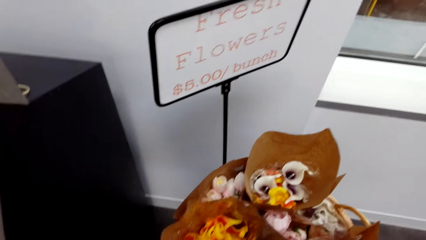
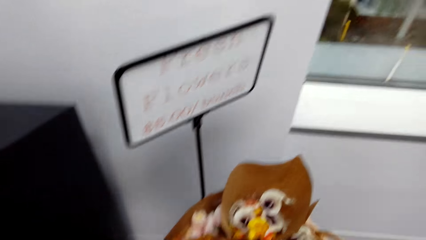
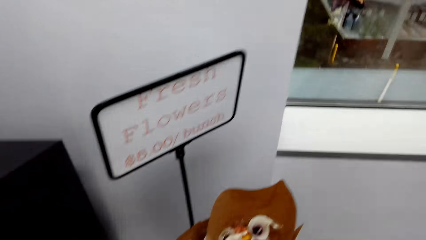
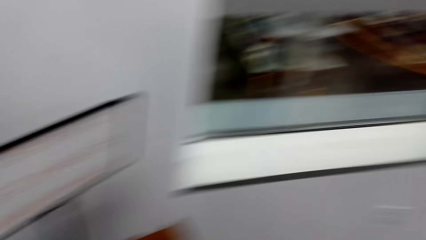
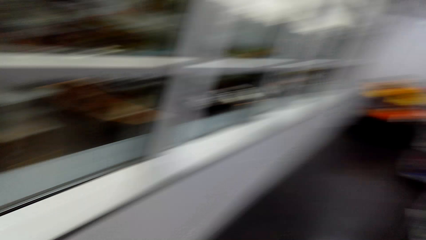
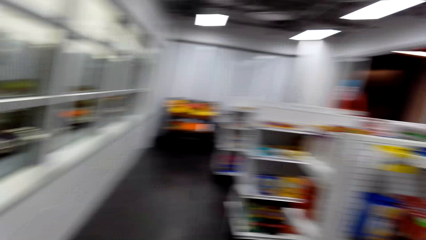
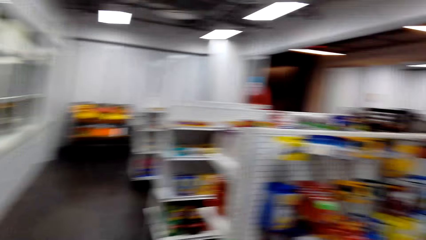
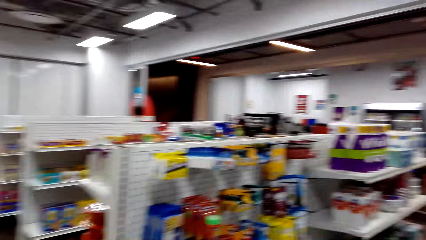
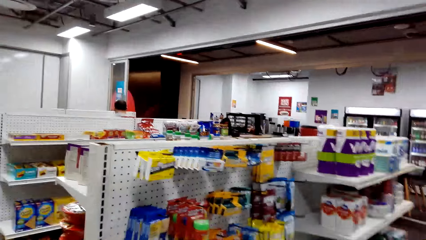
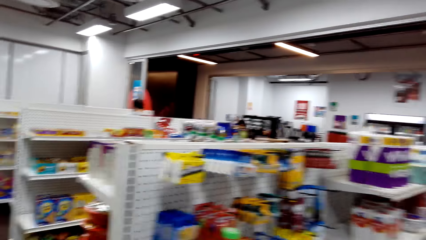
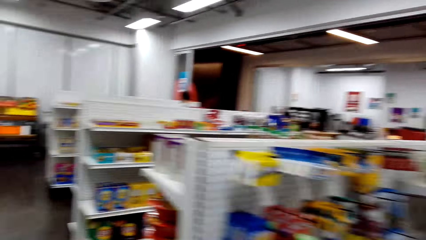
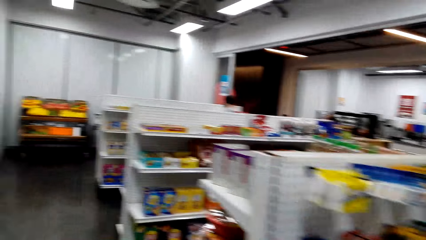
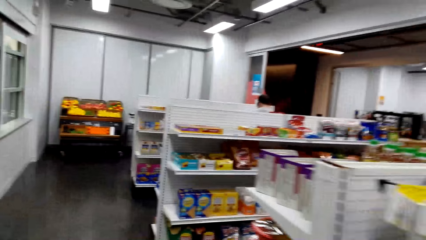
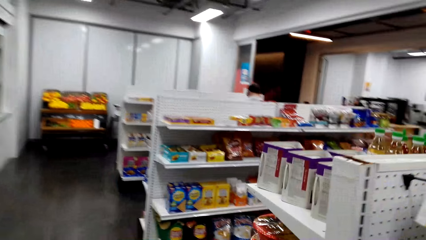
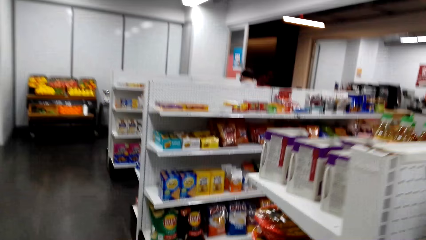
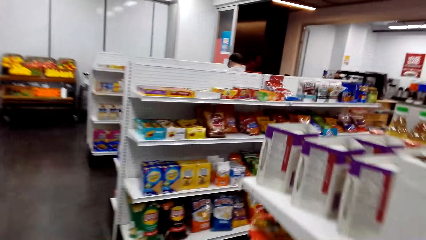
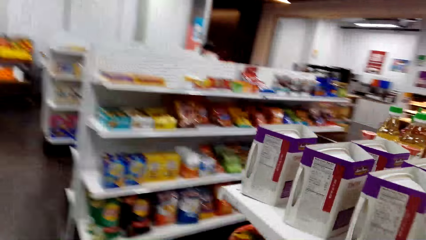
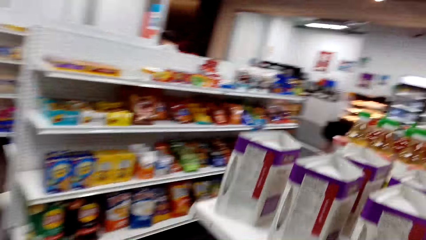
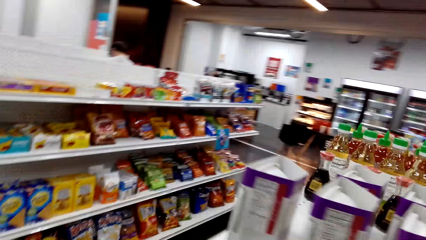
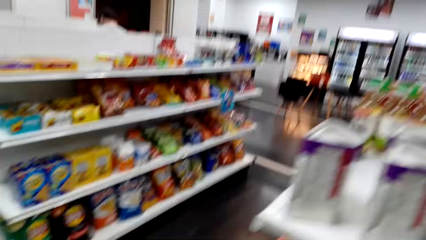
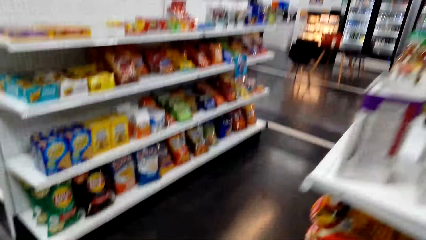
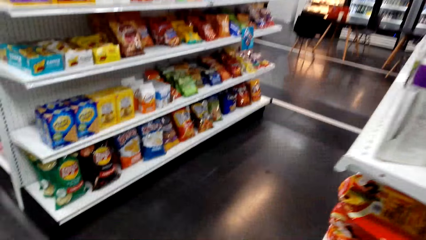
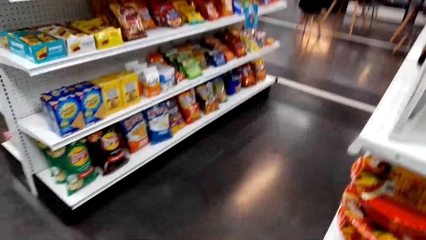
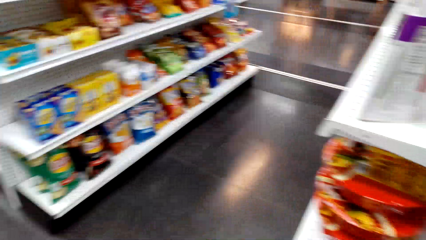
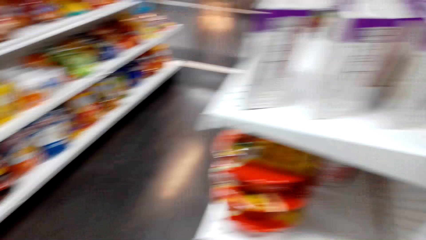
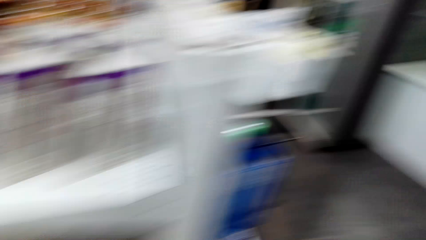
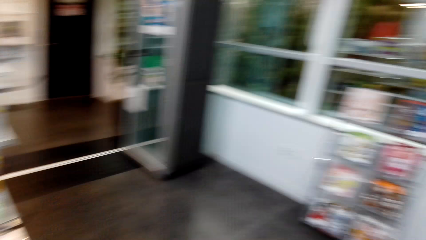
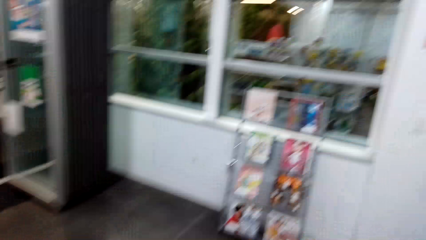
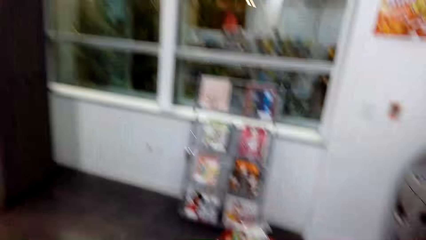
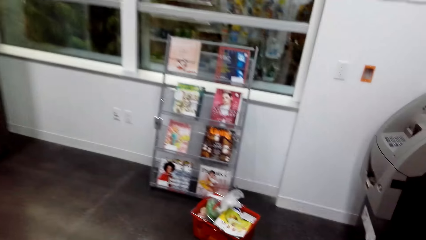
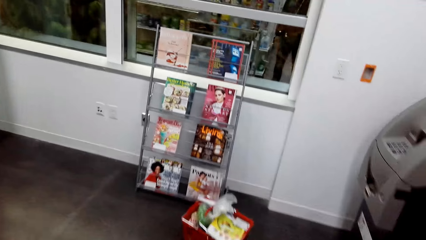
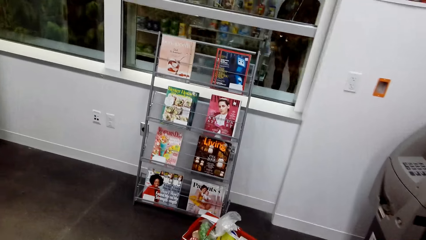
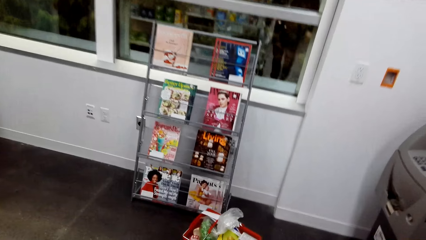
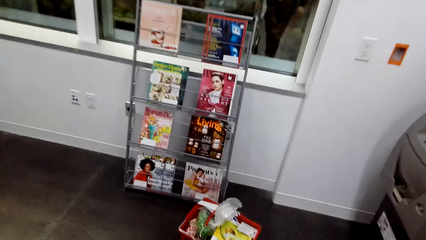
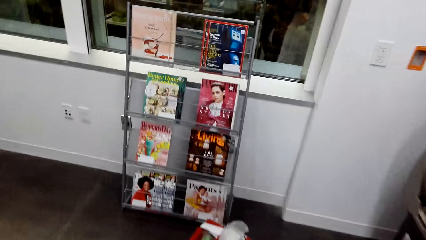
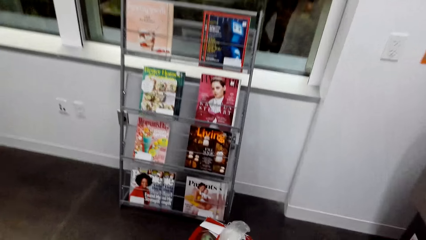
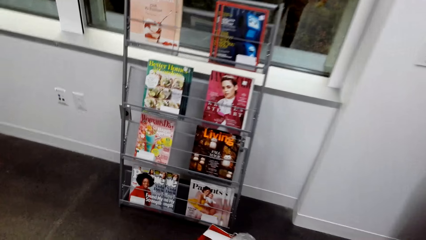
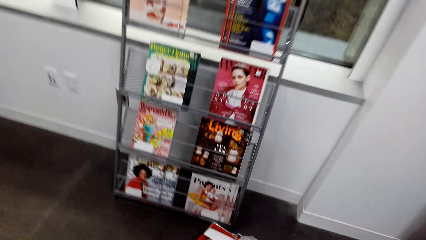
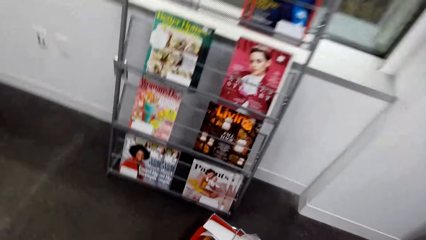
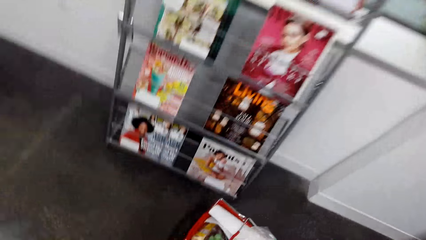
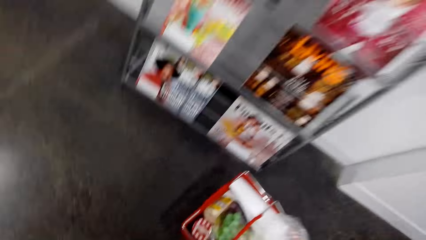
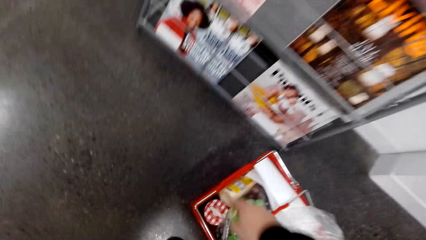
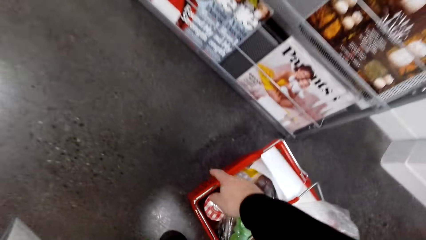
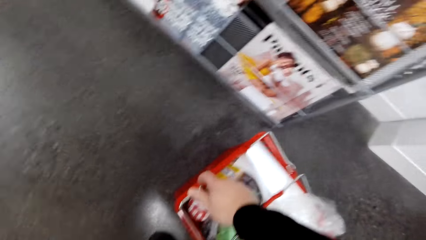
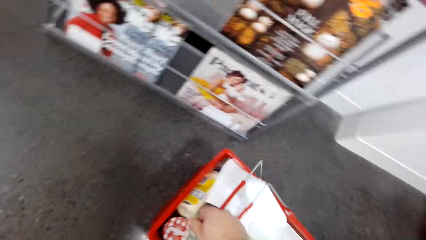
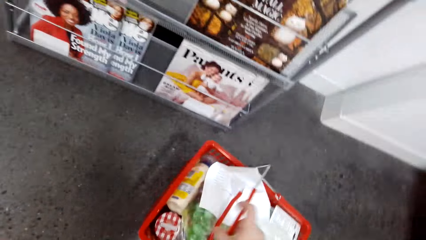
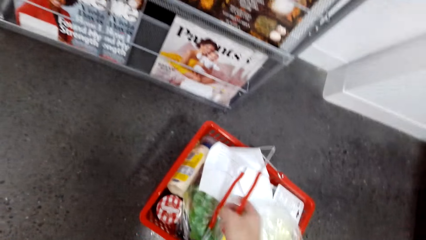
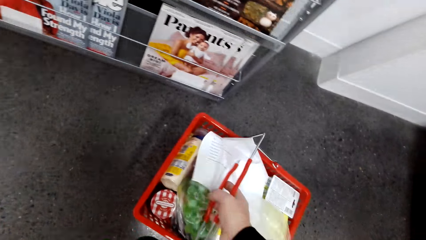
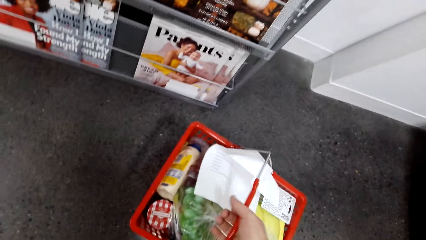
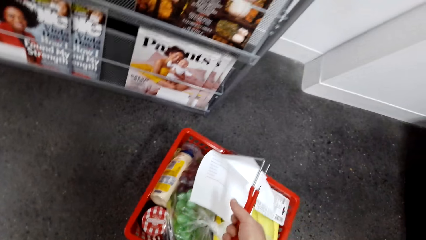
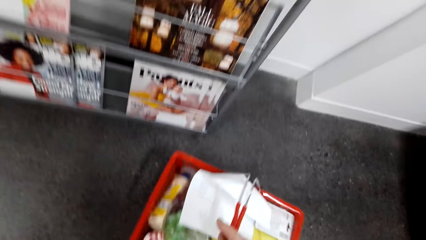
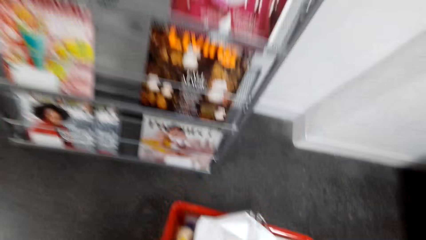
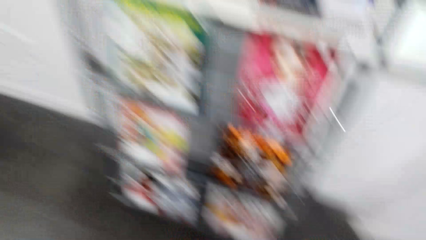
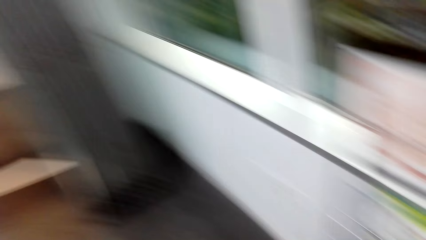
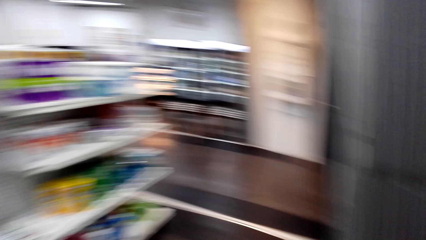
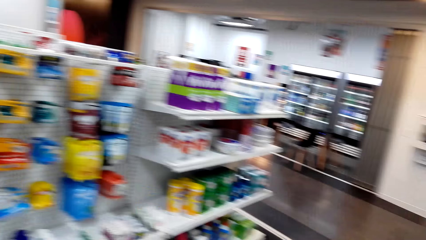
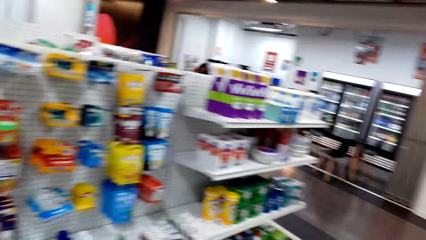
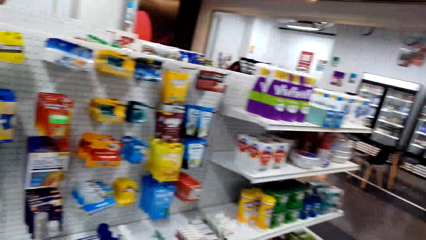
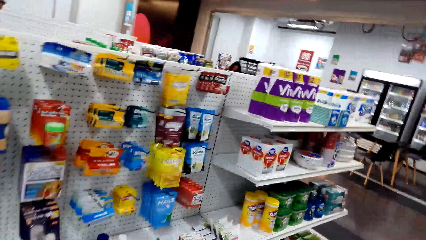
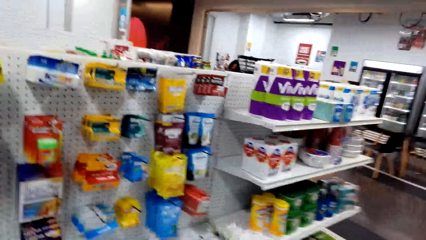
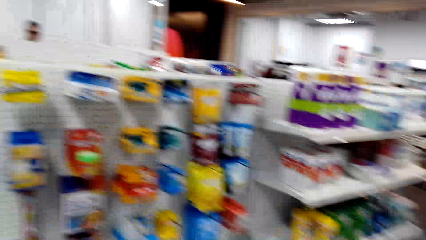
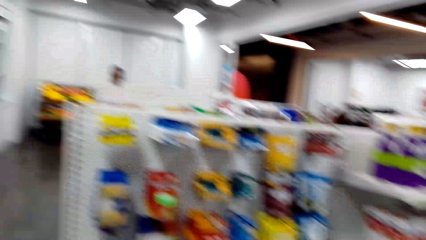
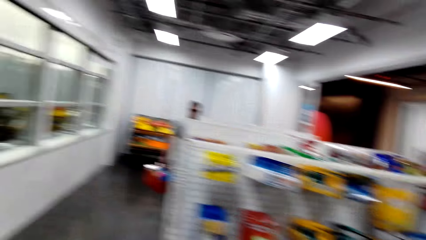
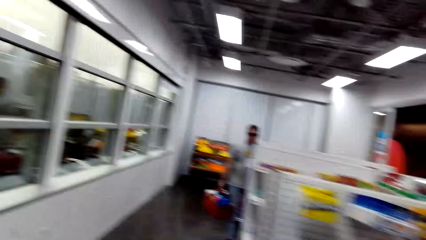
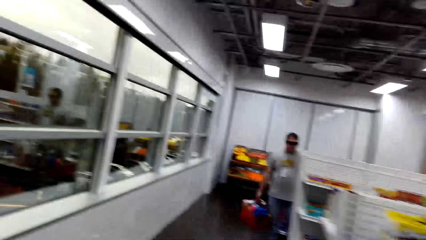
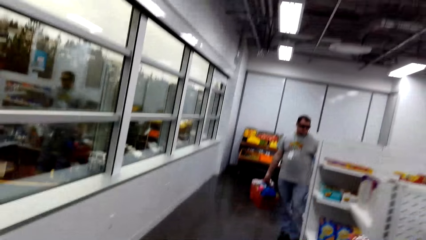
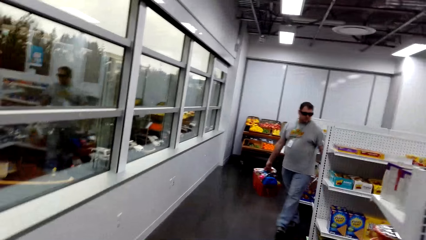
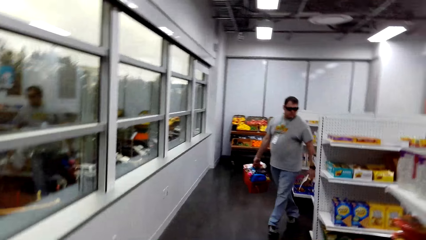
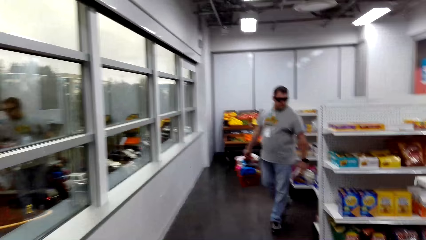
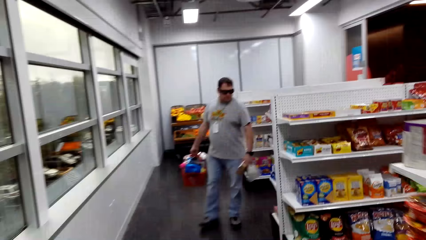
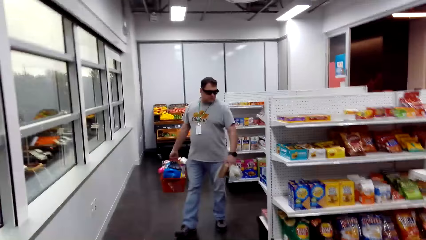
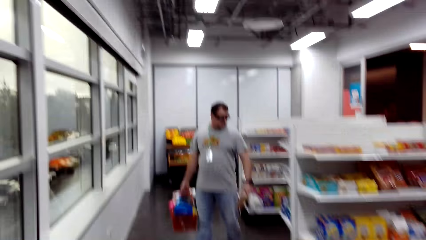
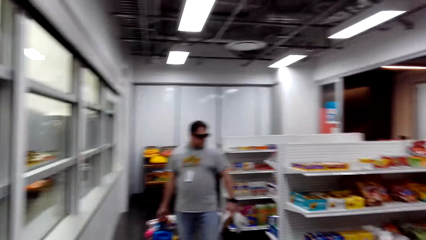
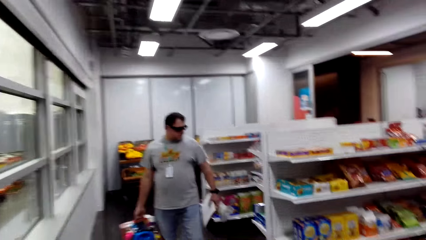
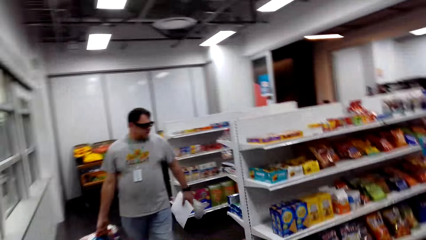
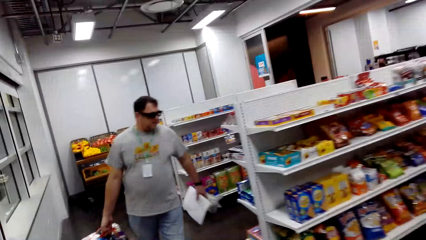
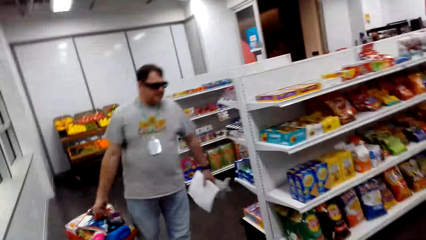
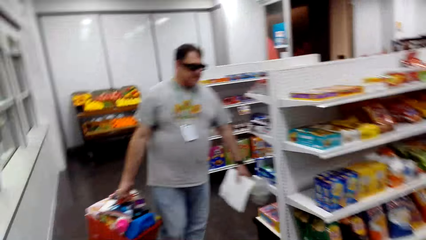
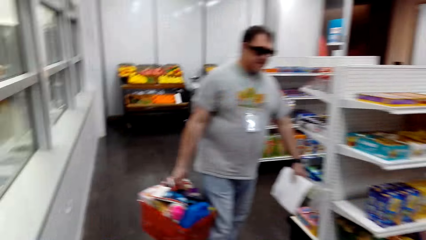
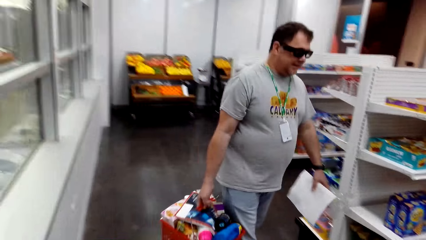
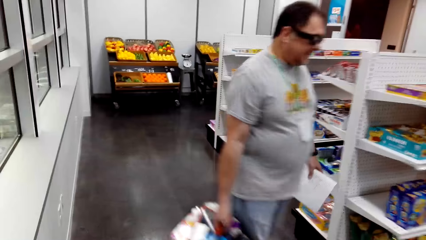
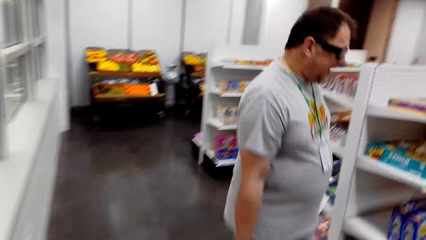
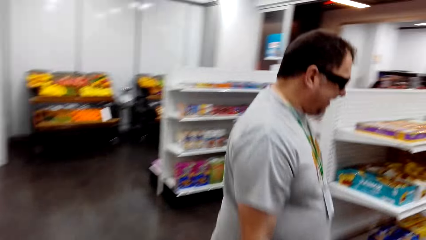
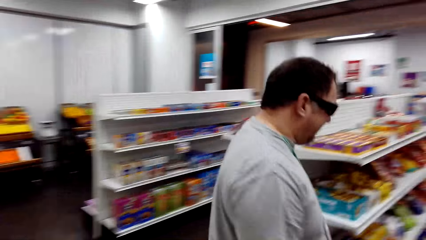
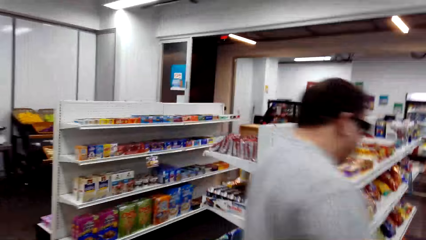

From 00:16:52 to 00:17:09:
The camera wearer walks in the supermarket. They look around. They pick up the shopping bucket. They walk in the supermarket. A person carries shopping buckets. The camera wearer looks around.
